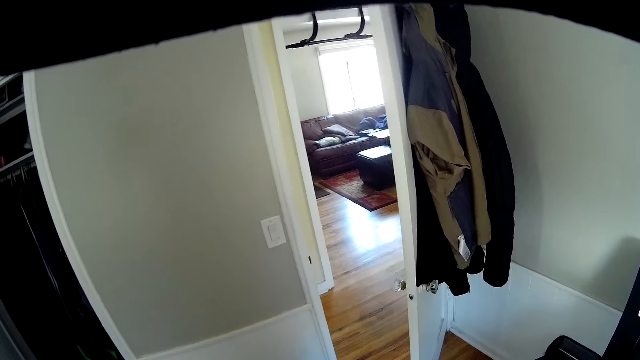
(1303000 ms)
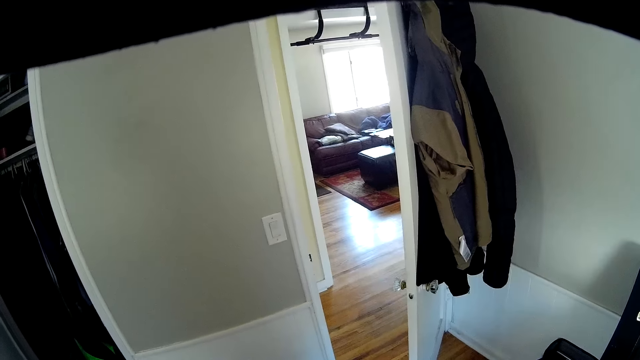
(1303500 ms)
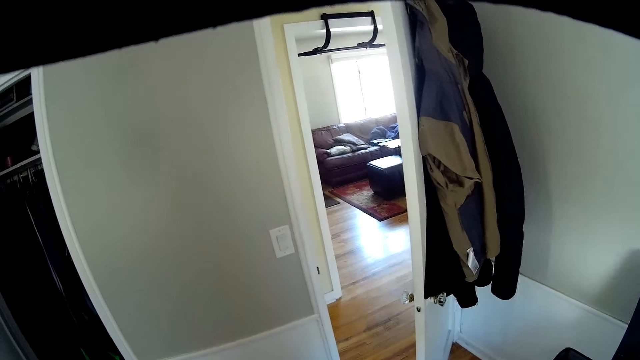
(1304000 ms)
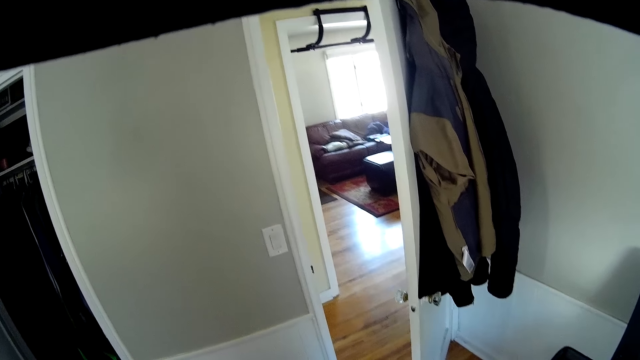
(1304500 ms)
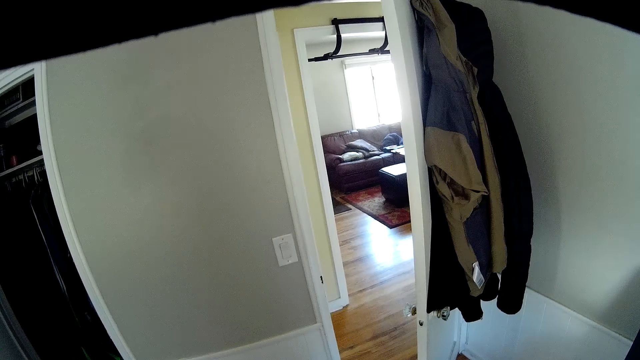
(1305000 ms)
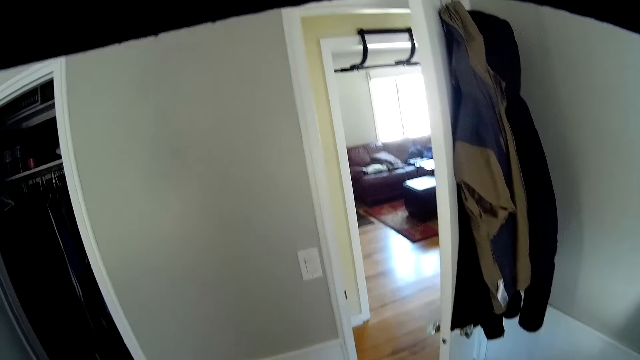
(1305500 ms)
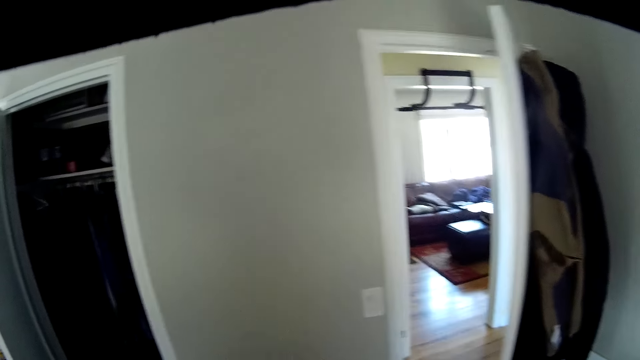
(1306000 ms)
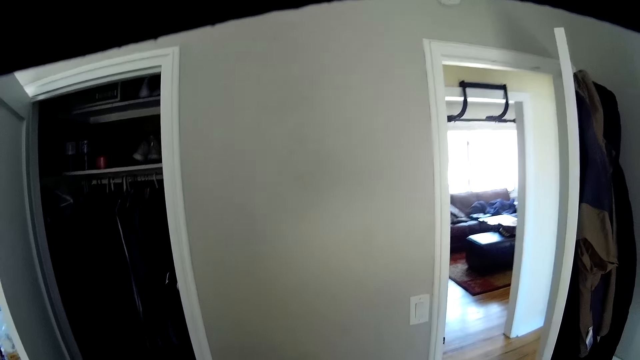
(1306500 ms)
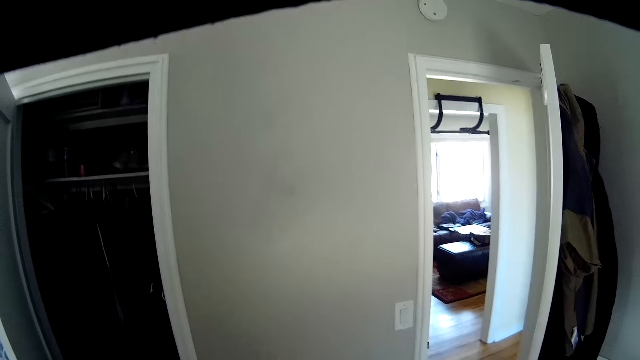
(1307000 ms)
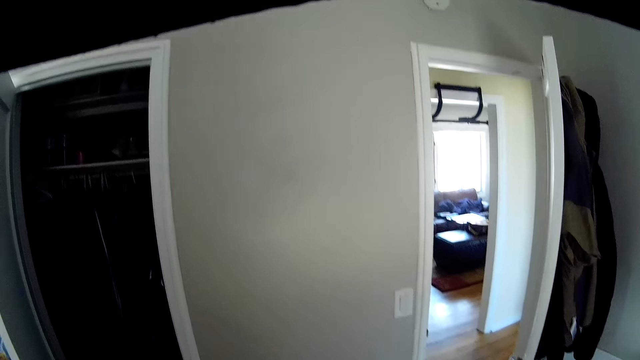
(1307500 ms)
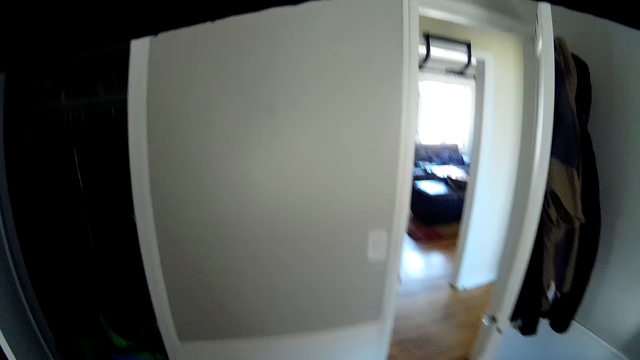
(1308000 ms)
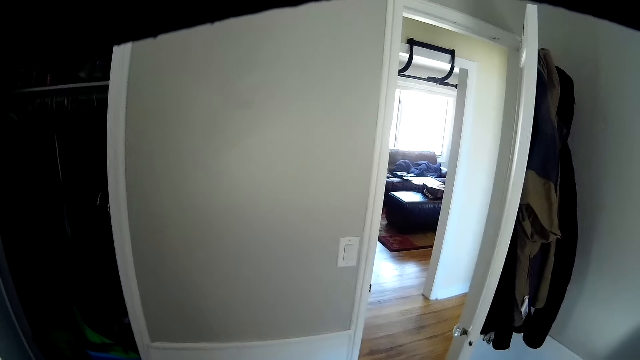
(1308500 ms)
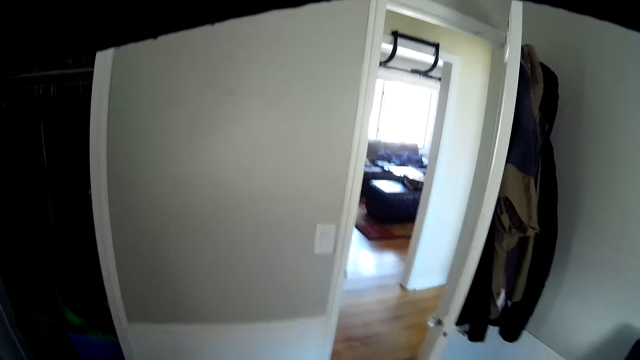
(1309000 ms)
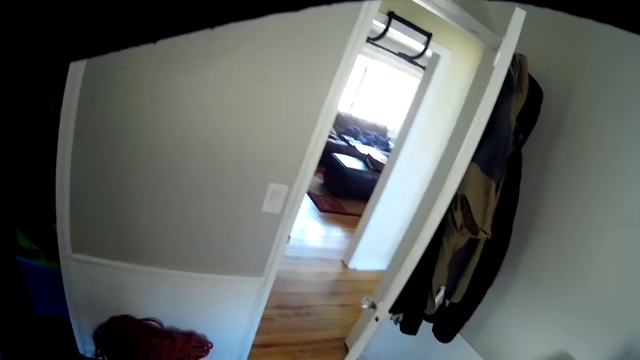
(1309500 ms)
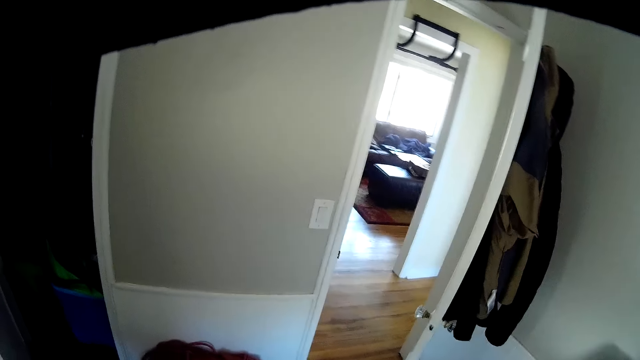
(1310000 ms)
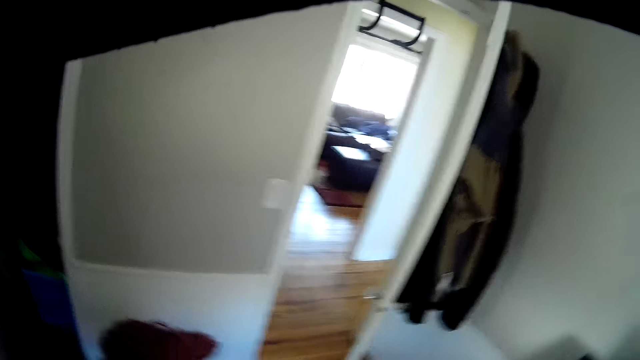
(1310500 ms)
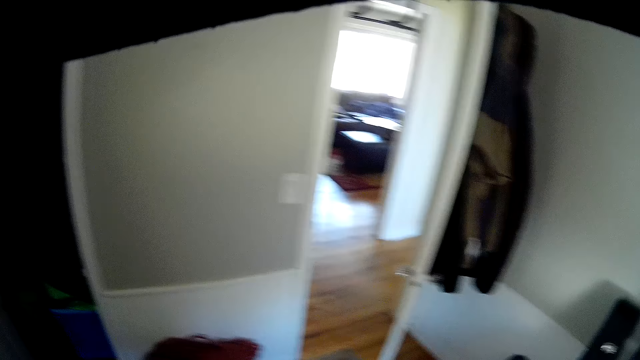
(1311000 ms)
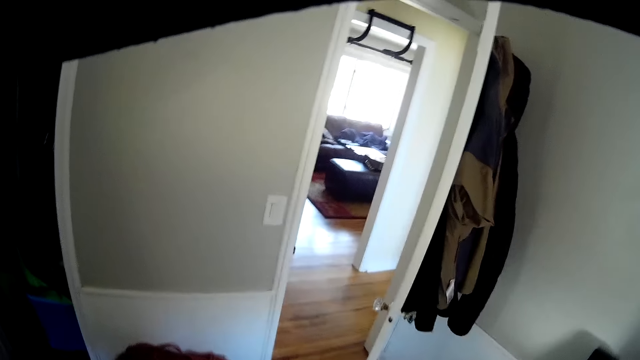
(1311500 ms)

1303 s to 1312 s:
The camera wearer holds a shoelace with a hand.

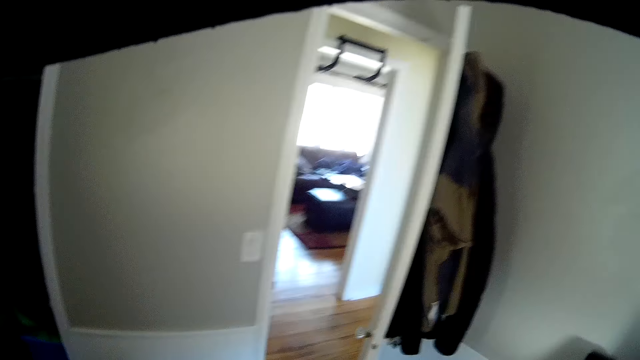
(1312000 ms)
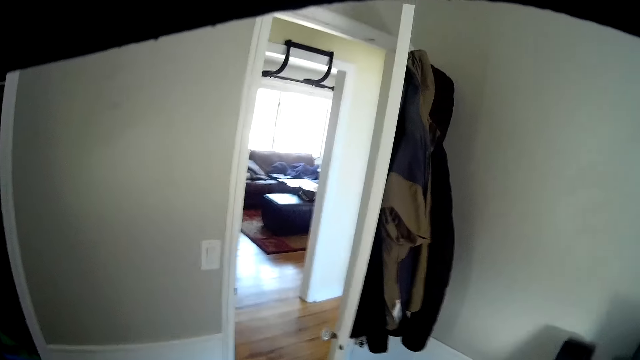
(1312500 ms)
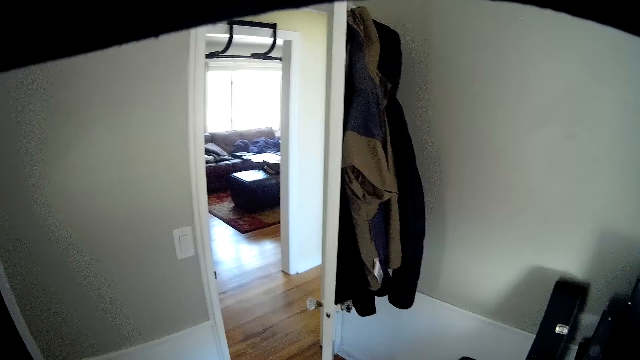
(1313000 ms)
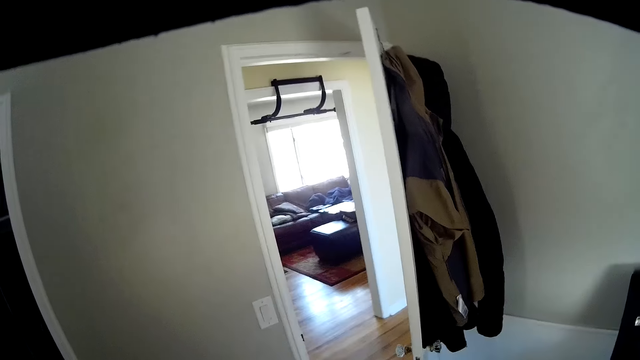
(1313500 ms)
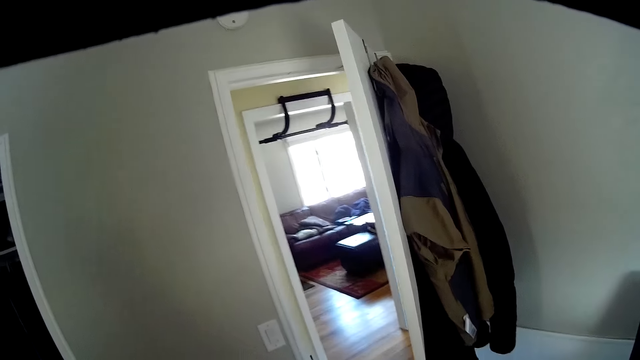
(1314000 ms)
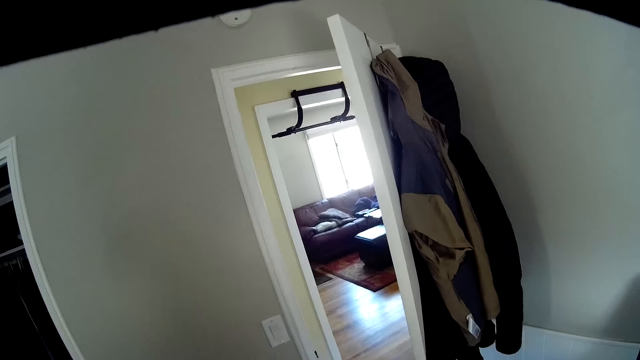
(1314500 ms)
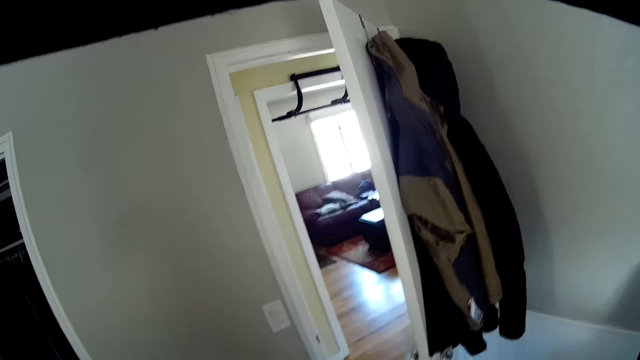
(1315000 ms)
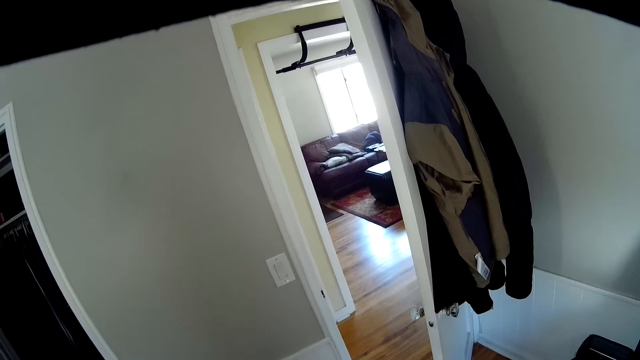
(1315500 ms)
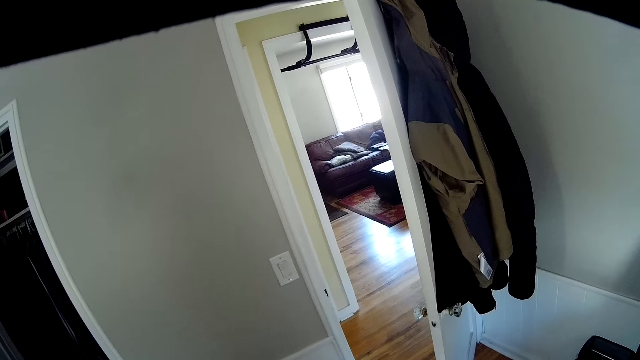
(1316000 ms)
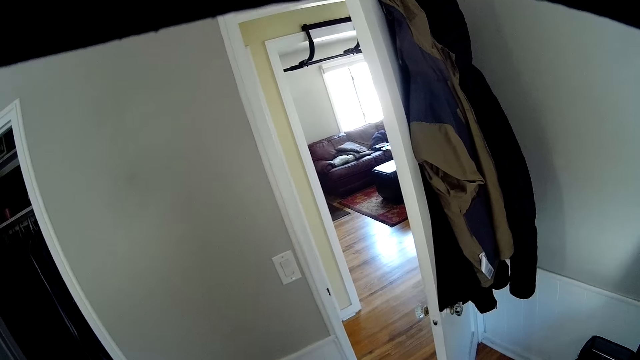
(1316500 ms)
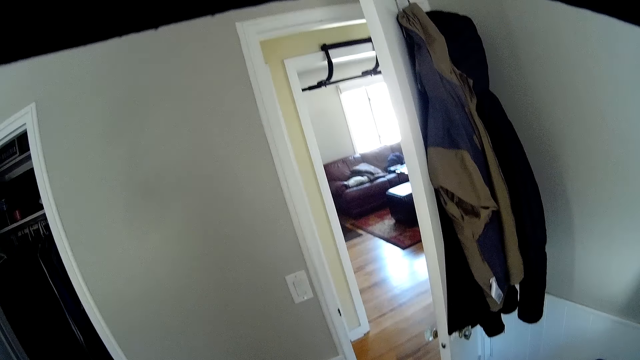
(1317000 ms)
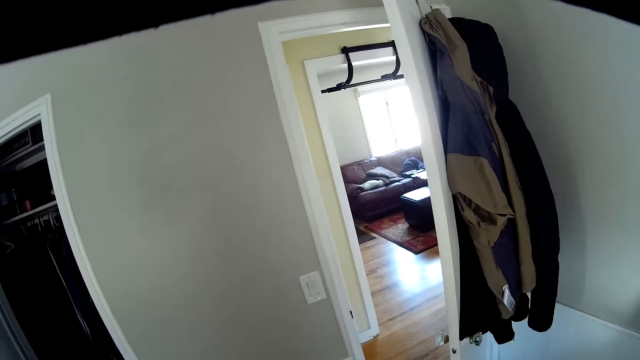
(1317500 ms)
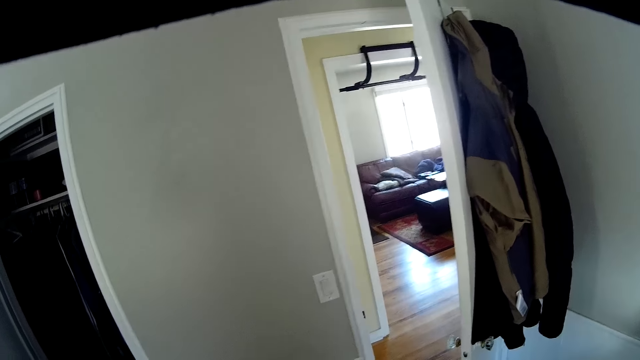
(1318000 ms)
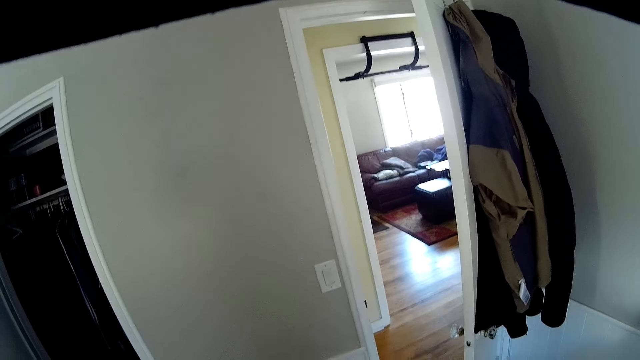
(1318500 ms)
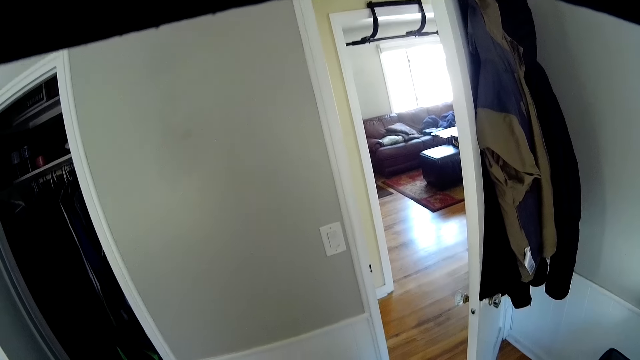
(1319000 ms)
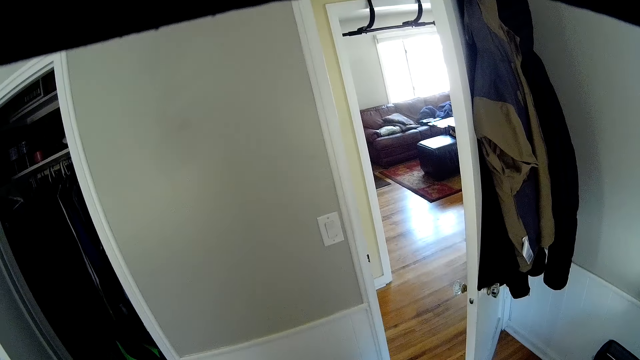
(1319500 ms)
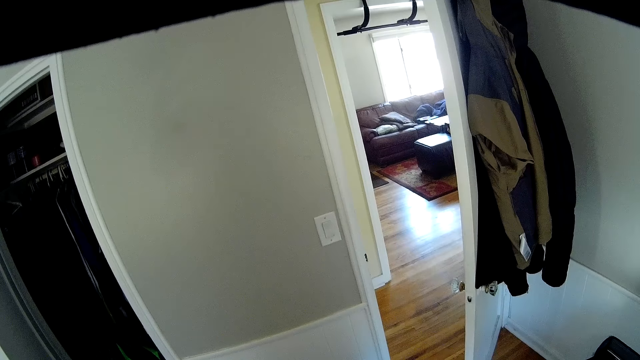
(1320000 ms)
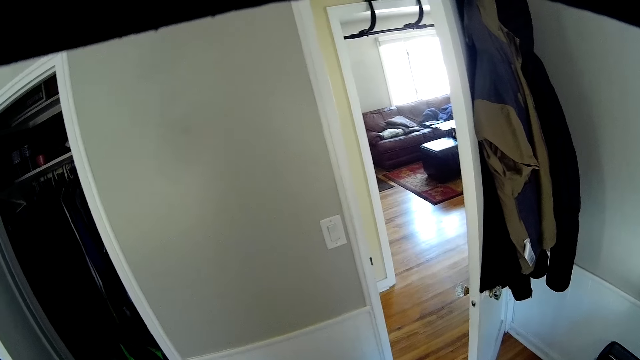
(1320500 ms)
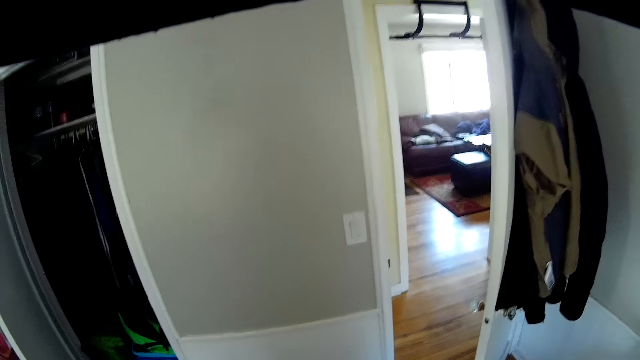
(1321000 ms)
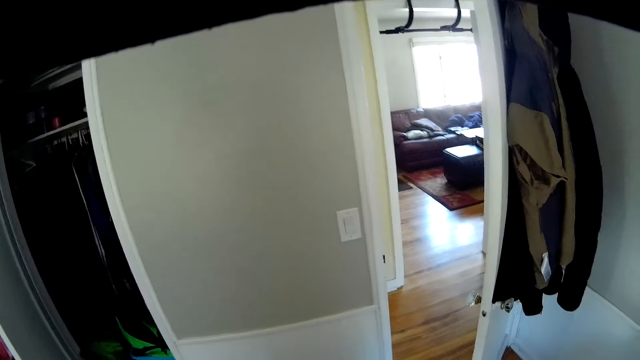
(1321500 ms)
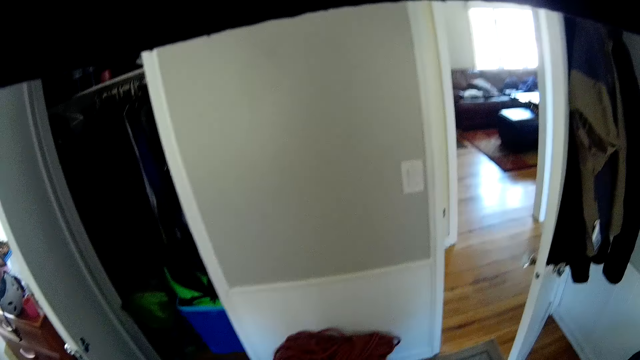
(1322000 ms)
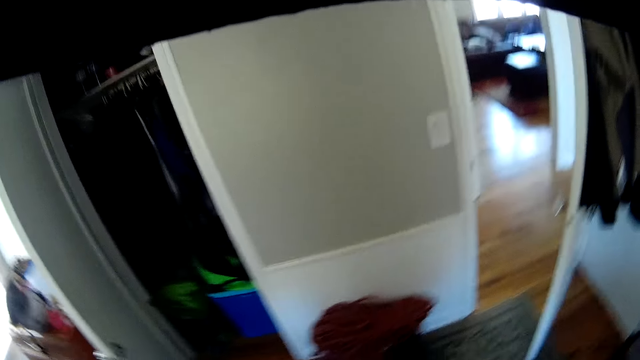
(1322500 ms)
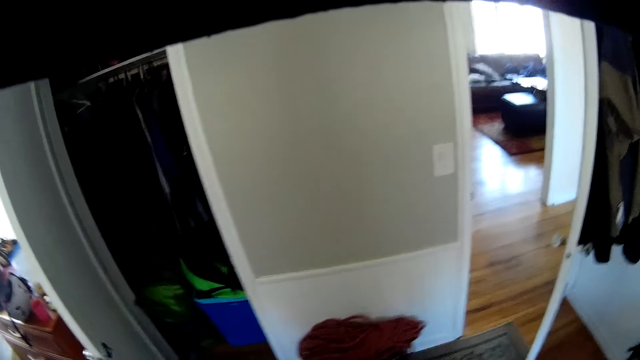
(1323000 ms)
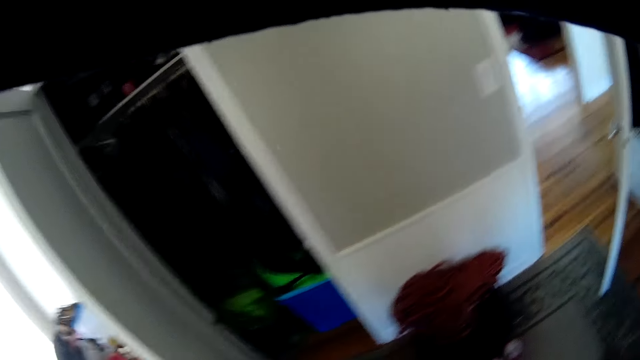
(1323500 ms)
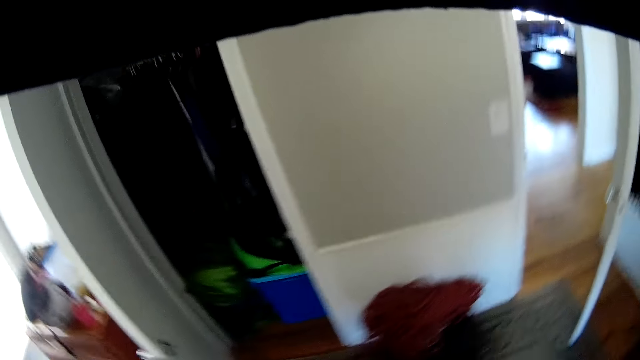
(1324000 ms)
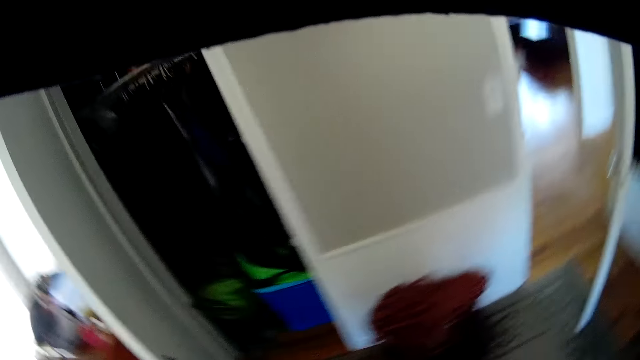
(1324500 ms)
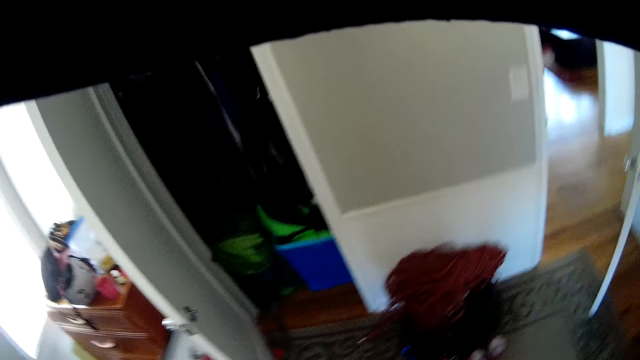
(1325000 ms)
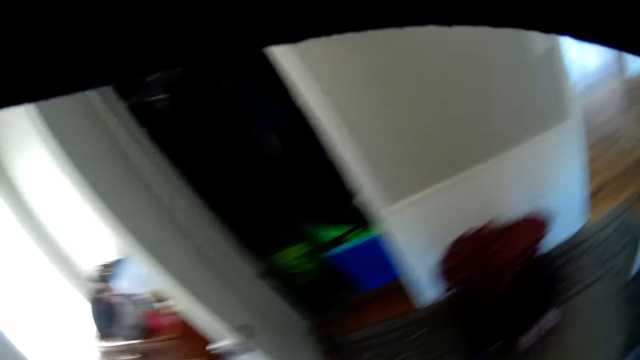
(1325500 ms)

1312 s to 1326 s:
The camera wearer stares at the sofa.
